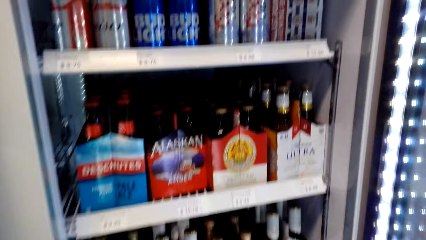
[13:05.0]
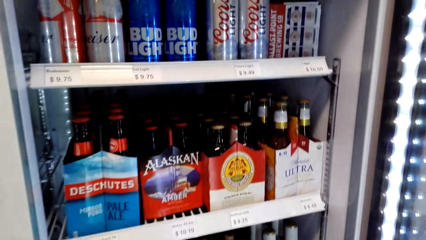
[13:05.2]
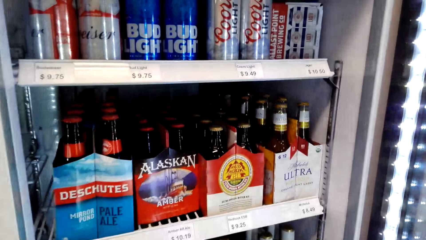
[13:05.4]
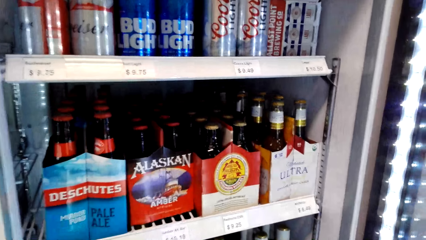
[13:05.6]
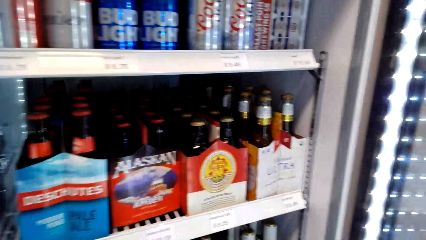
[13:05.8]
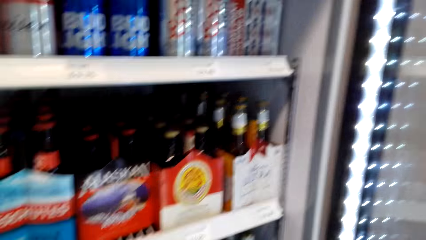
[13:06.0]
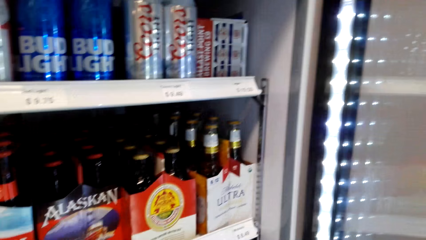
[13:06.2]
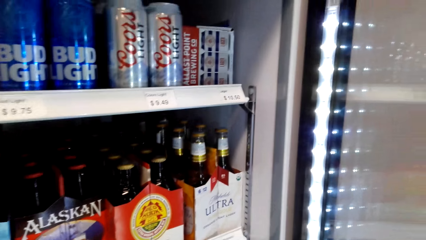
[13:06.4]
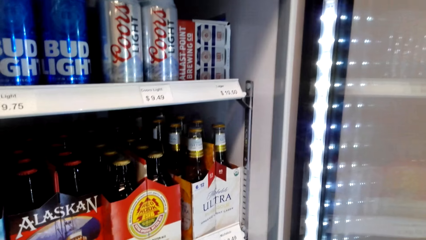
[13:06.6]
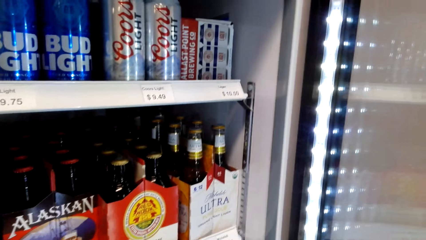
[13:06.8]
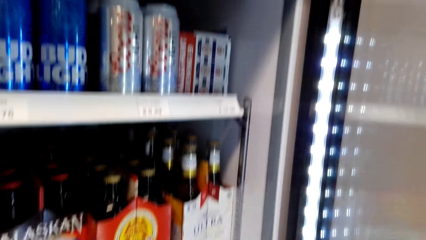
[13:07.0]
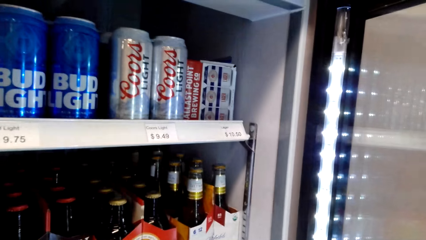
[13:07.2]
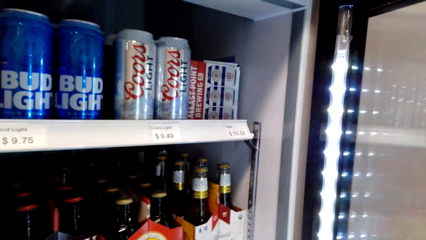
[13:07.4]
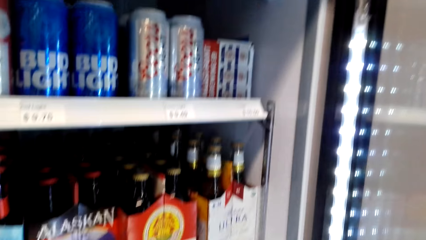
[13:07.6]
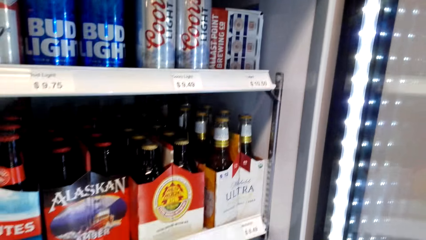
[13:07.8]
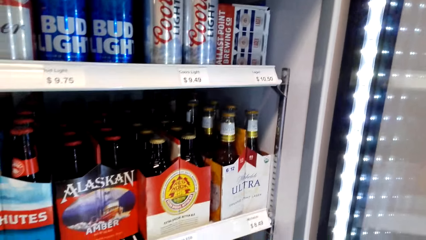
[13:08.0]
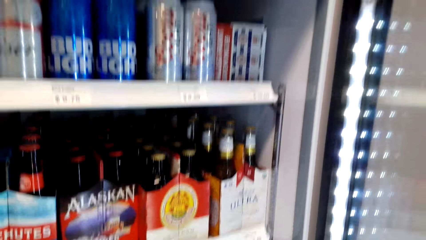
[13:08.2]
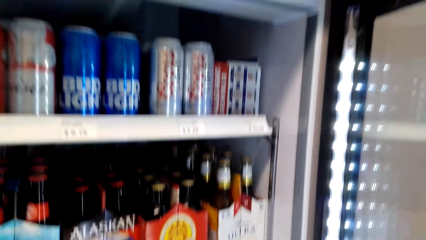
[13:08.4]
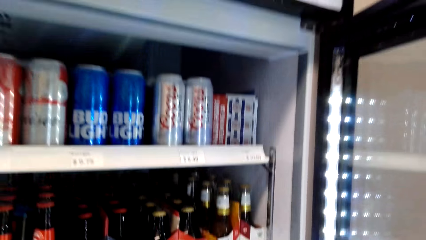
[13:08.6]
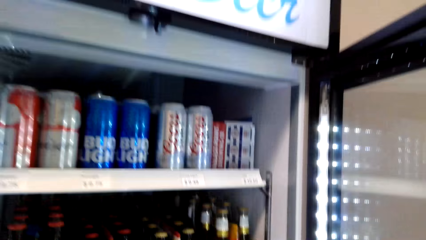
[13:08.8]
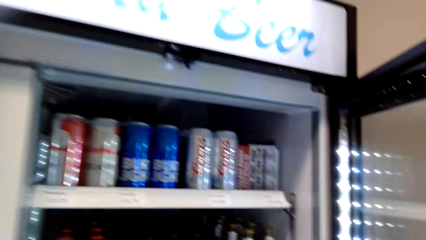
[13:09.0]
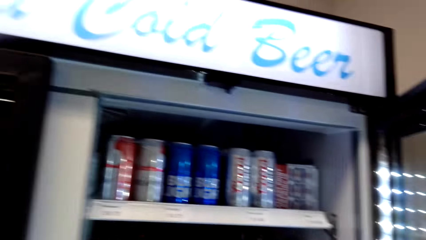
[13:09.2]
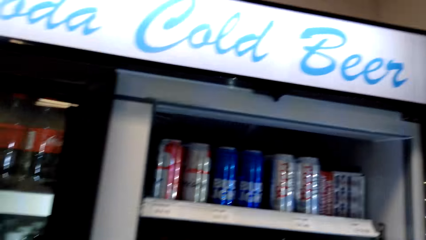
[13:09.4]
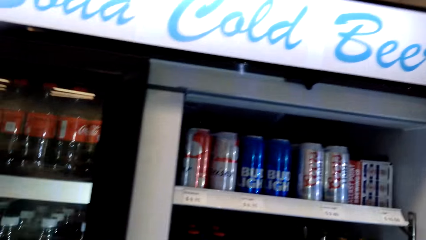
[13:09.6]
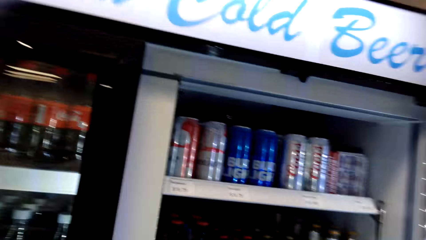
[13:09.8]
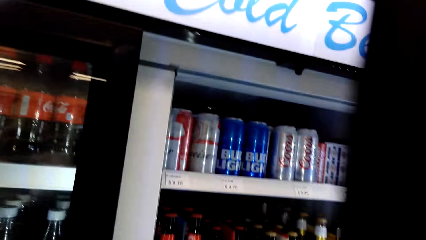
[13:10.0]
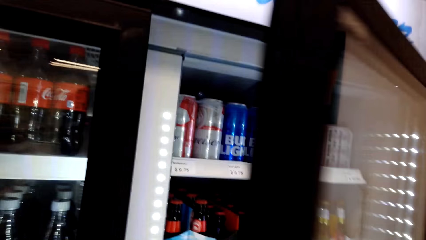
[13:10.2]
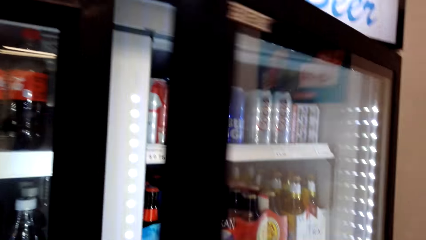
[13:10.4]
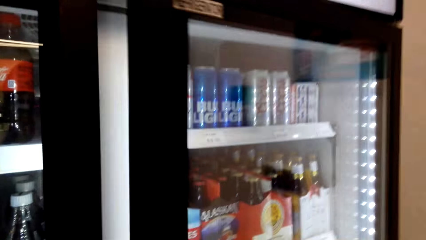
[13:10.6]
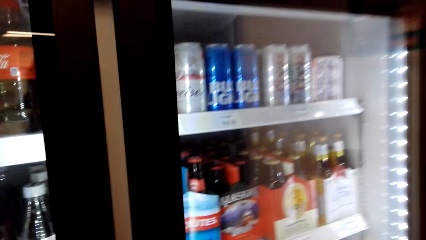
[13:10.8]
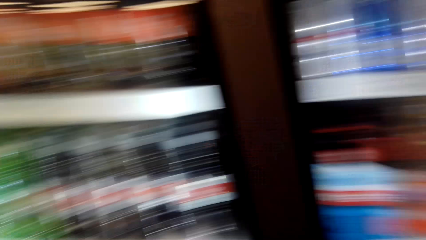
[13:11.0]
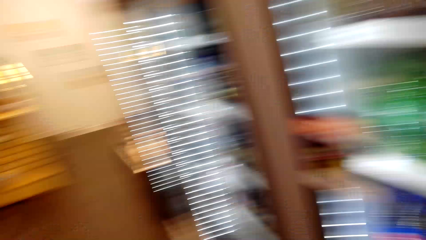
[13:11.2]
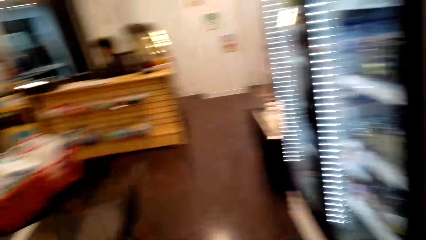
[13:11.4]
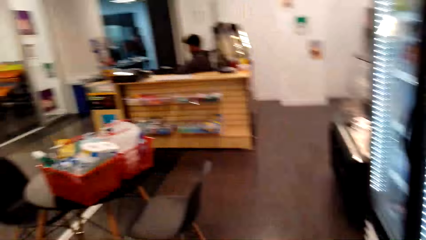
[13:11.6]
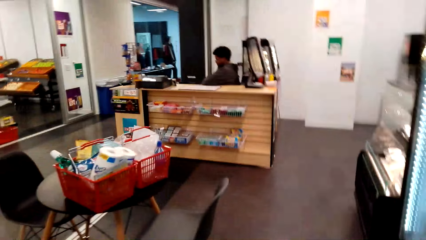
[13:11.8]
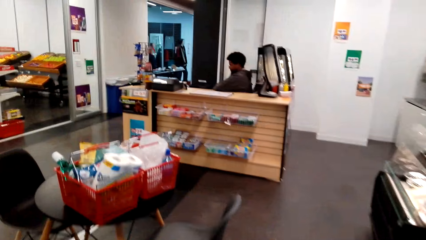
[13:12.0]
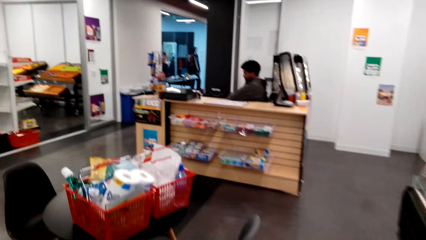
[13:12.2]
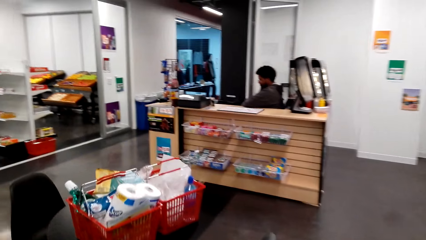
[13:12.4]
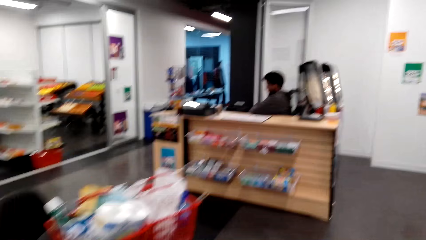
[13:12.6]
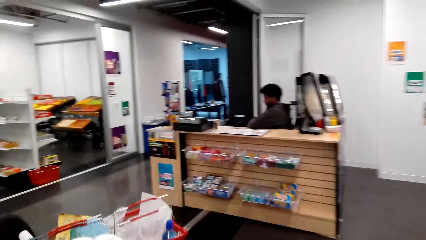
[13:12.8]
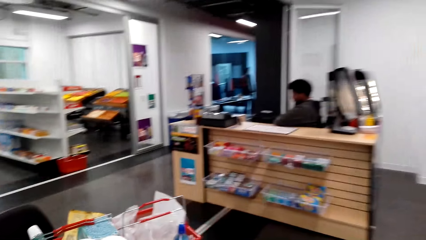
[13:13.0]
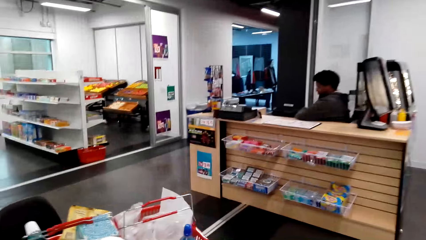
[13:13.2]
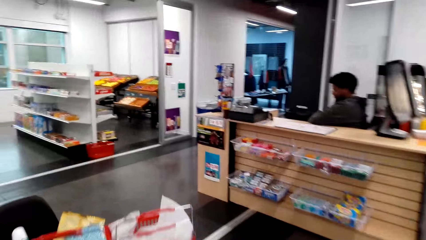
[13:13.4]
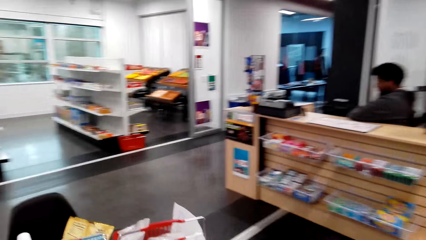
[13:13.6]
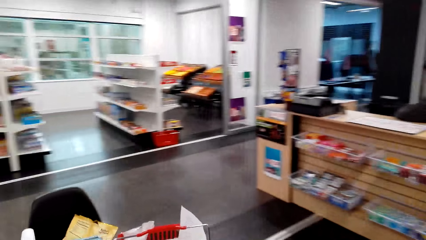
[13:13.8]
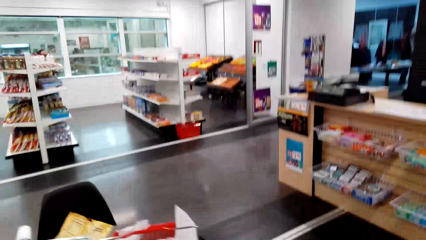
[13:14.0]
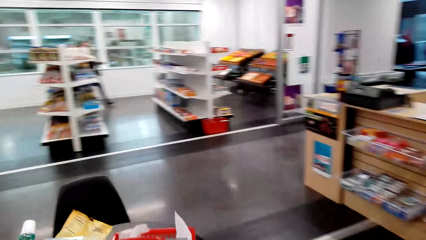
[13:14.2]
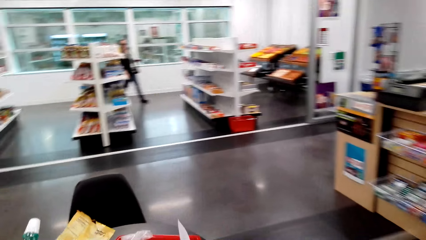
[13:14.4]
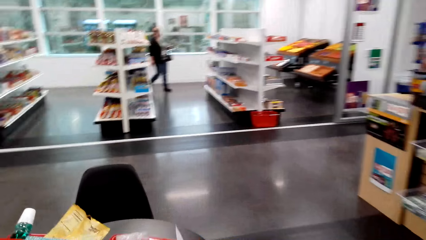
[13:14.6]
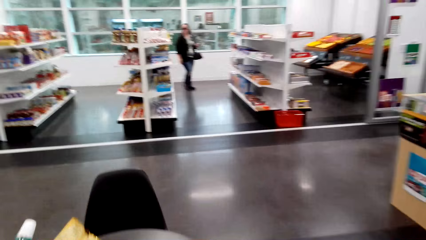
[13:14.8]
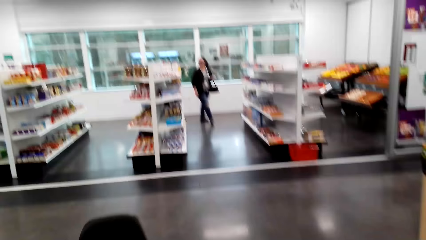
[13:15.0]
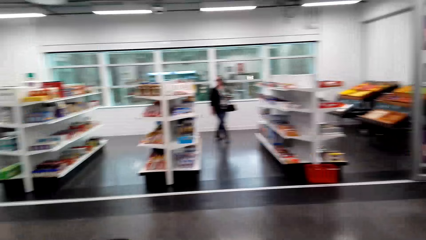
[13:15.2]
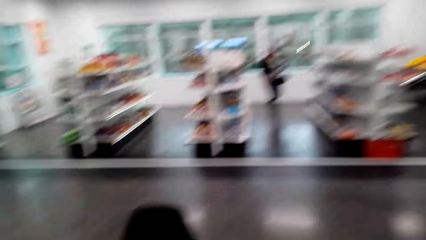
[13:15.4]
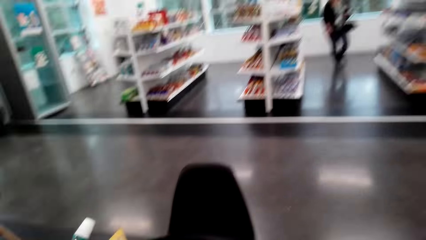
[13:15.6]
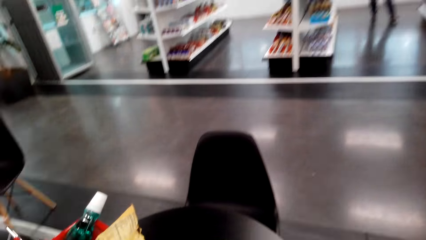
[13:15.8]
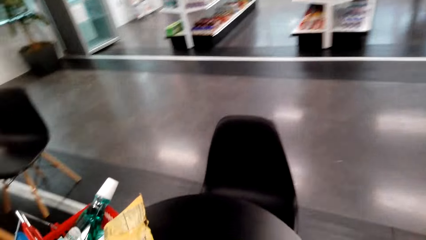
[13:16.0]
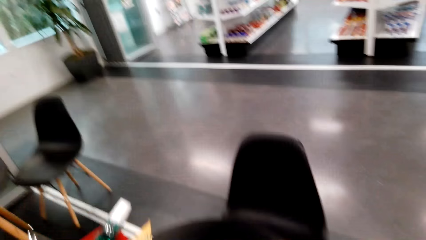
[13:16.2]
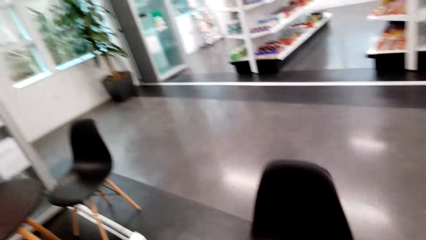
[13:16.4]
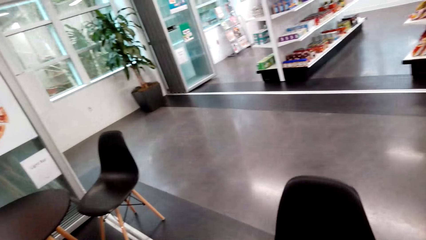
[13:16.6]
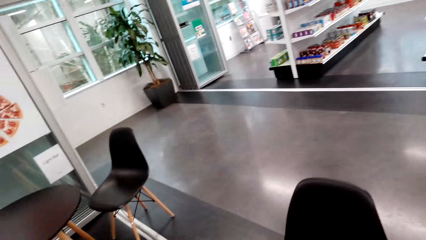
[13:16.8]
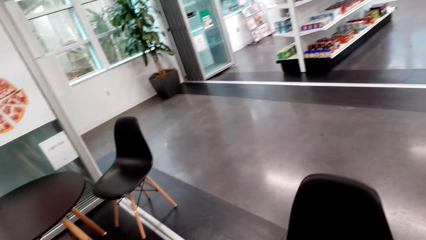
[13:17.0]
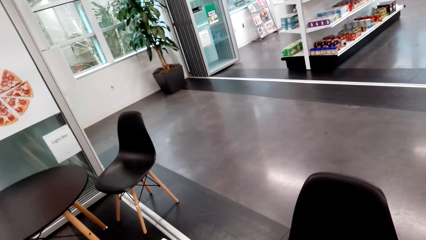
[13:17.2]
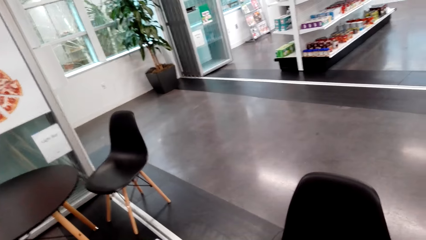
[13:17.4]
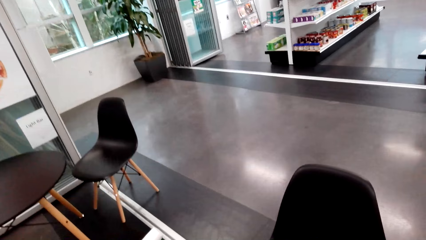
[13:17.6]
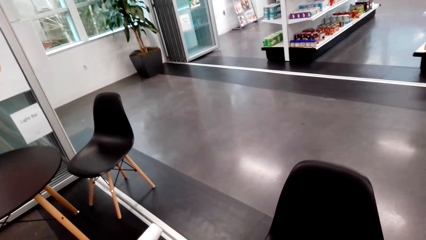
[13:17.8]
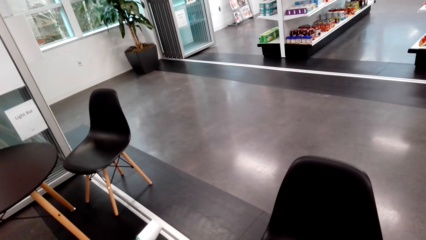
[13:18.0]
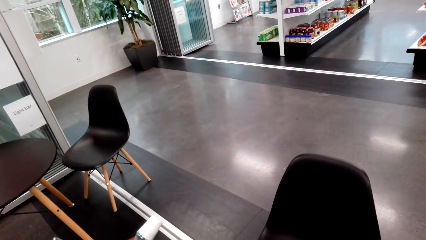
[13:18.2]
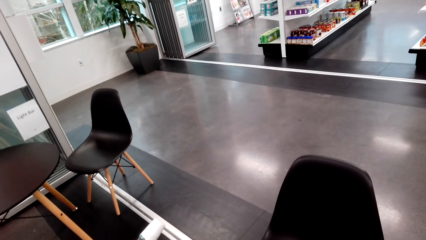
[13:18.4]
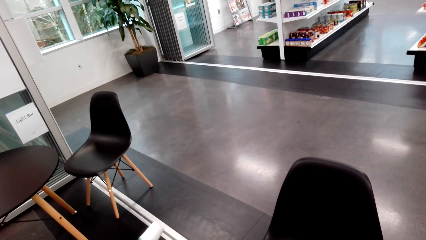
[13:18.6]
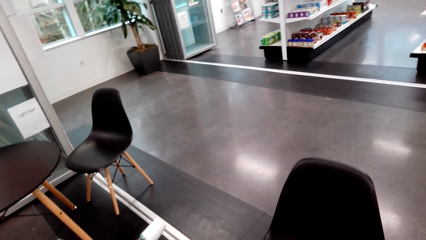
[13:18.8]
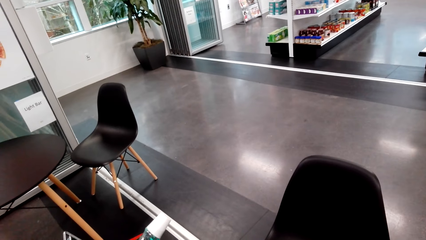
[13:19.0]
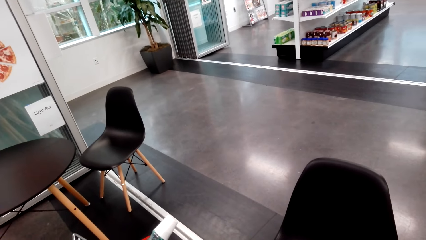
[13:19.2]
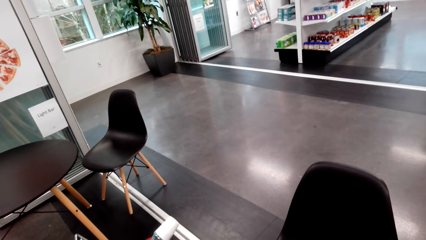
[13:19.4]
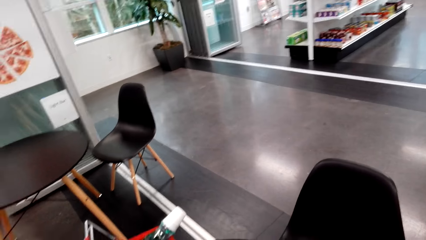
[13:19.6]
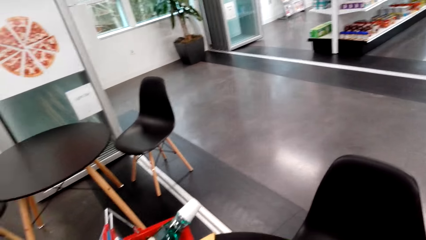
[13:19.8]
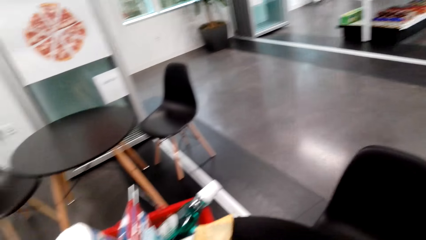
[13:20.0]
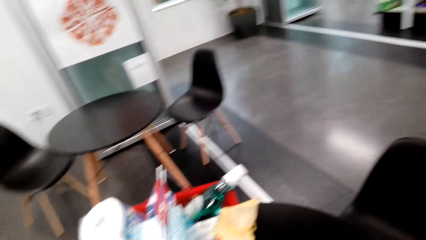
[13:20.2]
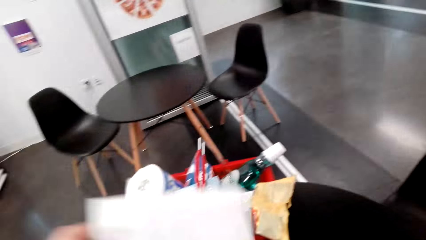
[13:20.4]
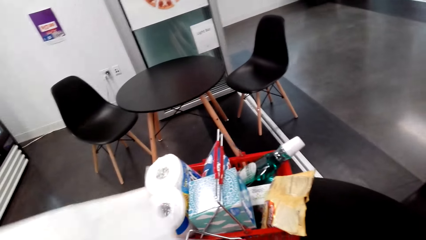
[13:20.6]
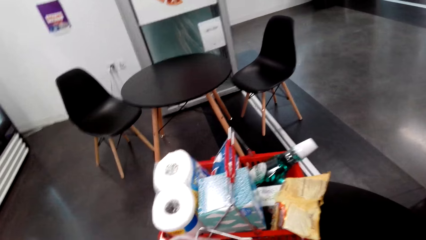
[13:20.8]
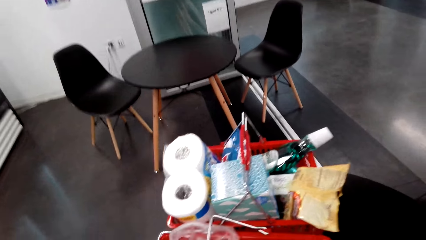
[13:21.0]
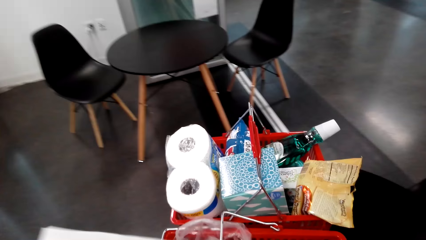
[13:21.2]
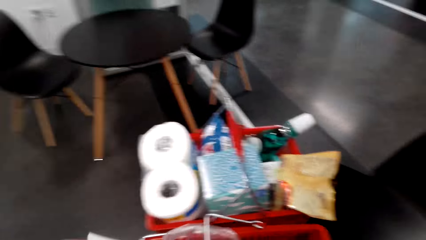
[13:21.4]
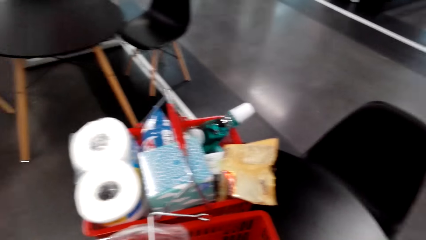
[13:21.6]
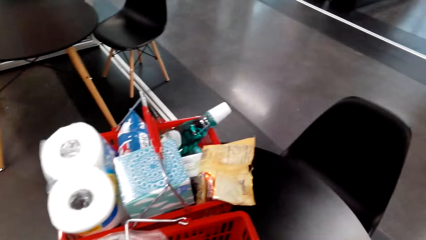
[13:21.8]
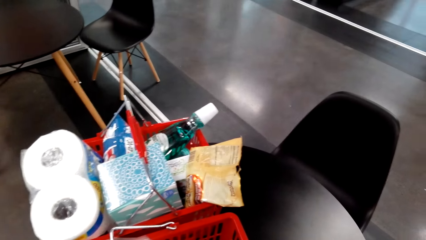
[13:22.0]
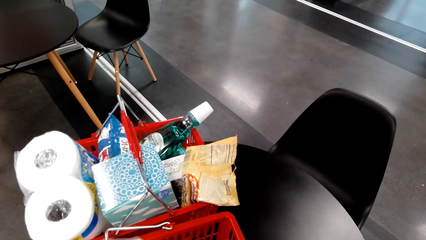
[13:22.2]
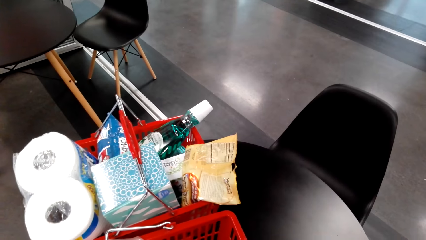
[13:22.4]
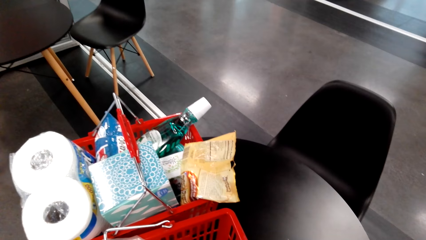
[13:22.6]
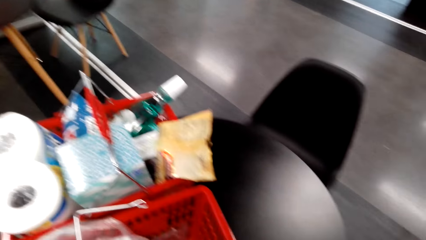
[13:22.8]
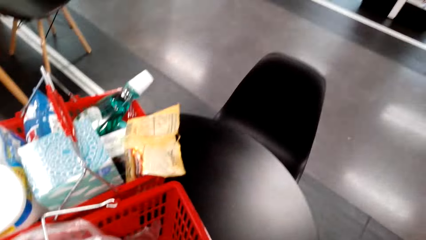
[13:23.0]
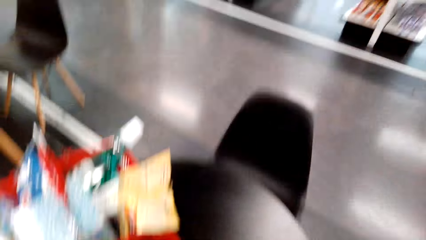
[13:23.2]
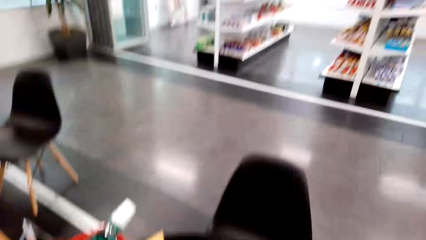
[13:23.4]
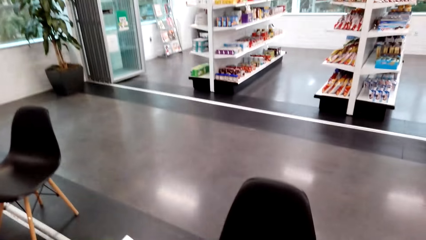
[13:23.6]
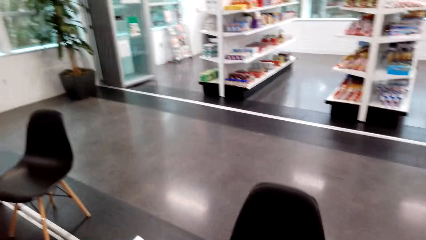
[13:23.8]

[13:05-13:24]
The camera wearer closes the fridge. They walk round. A person walks to the shelf. The camera wearer looks around. They take the paper.
